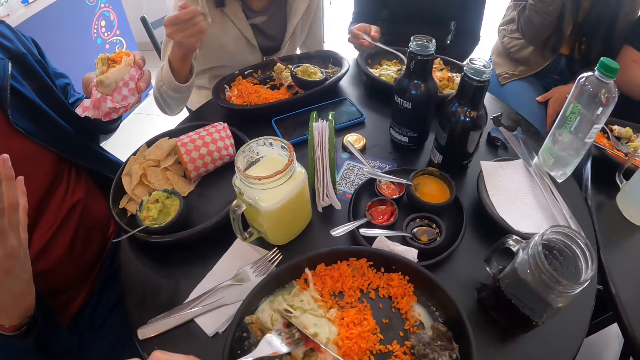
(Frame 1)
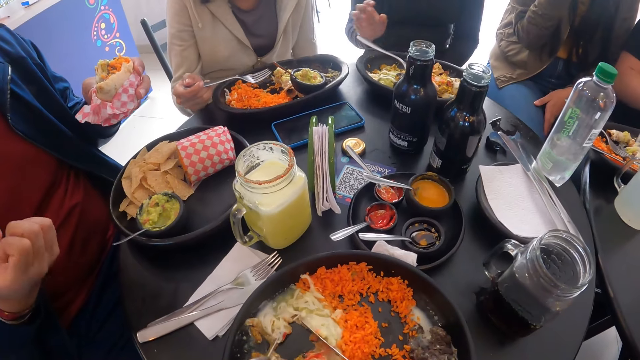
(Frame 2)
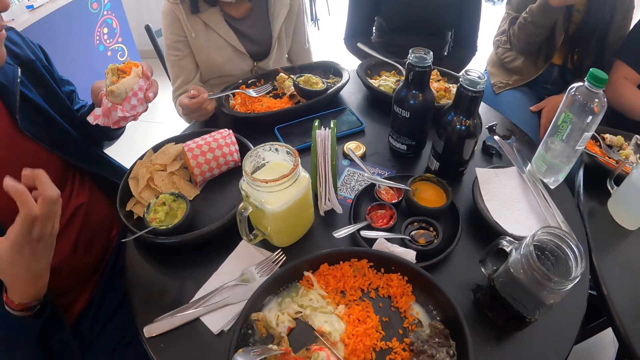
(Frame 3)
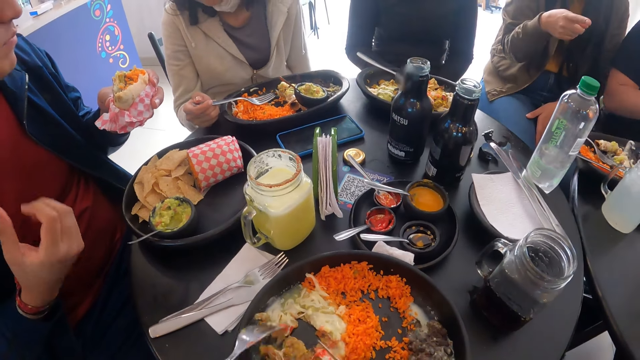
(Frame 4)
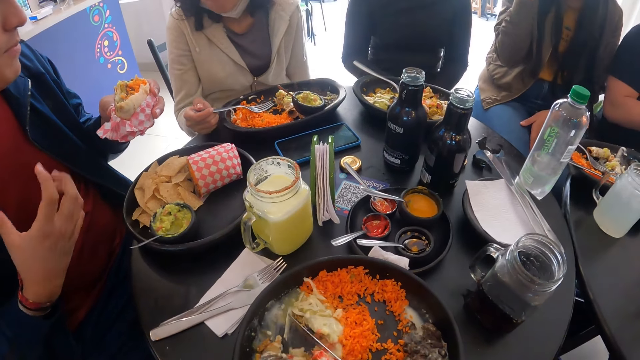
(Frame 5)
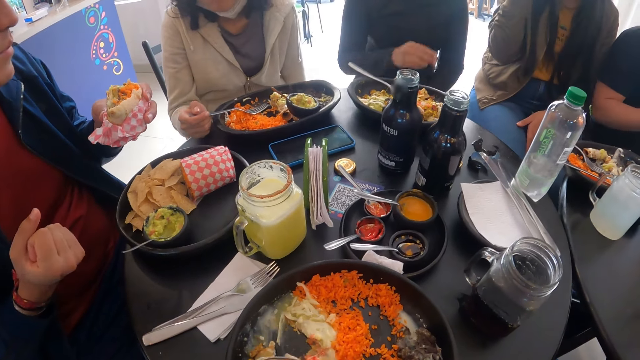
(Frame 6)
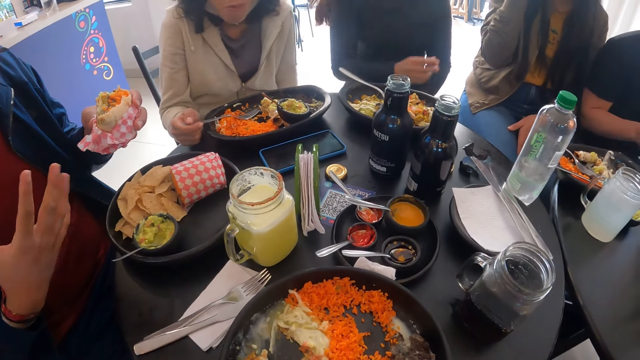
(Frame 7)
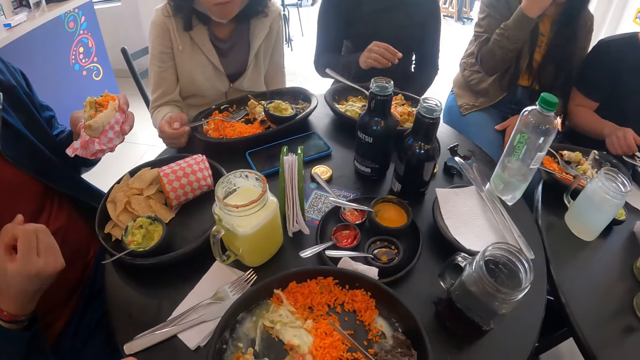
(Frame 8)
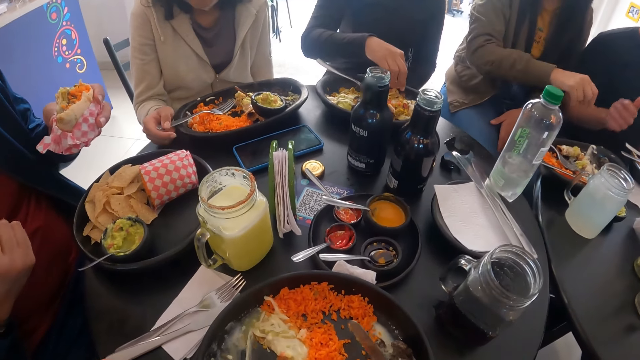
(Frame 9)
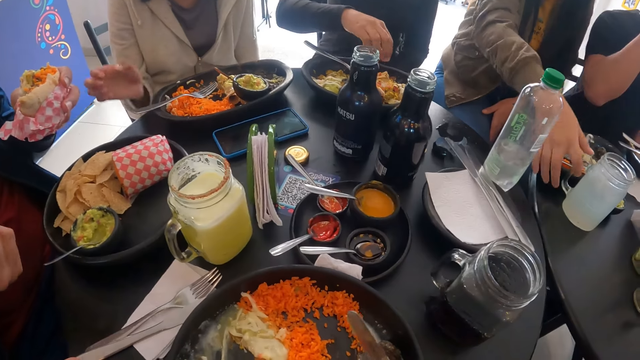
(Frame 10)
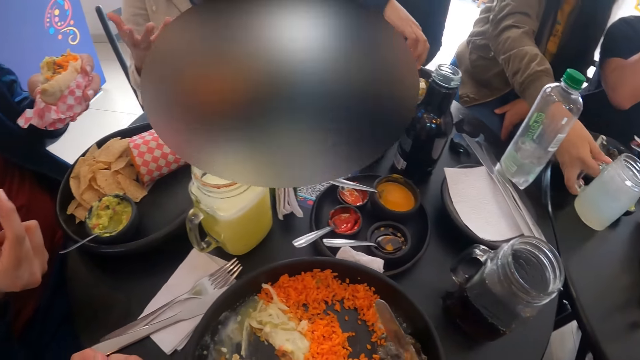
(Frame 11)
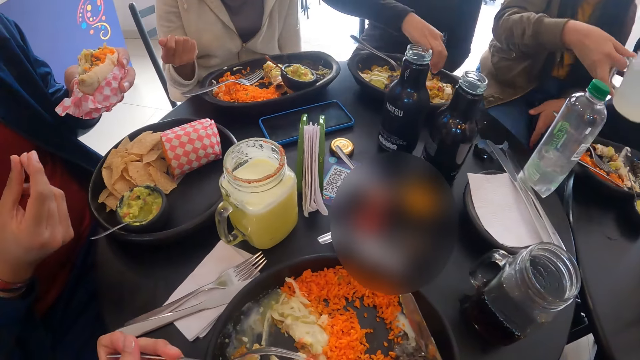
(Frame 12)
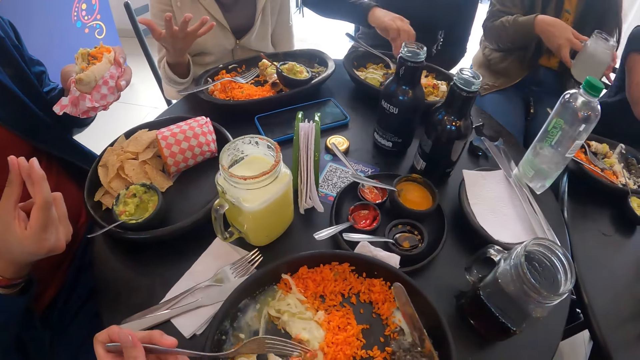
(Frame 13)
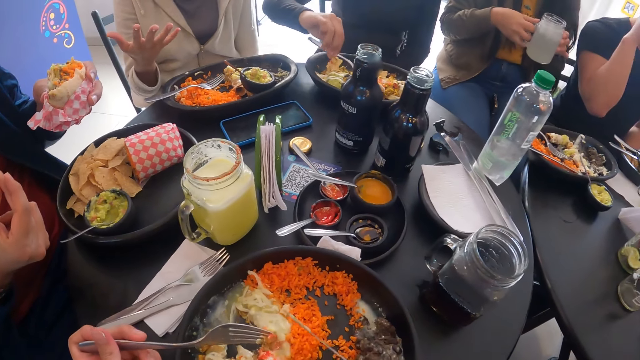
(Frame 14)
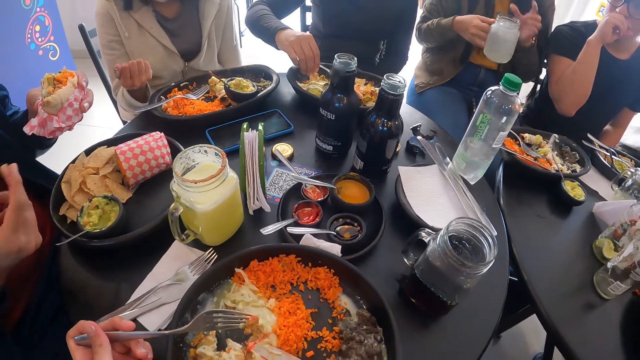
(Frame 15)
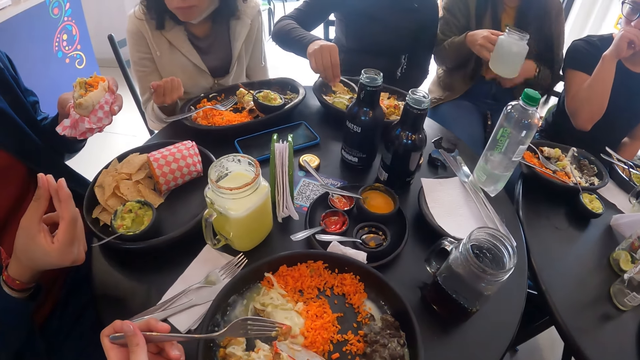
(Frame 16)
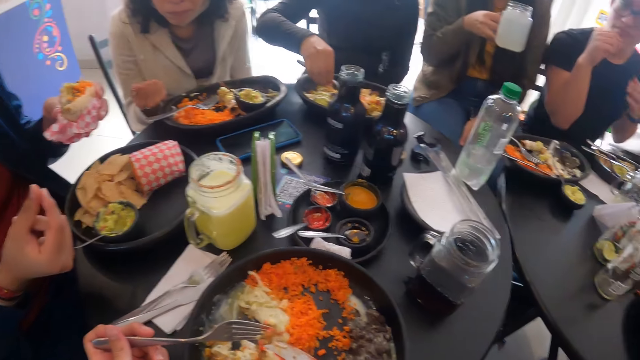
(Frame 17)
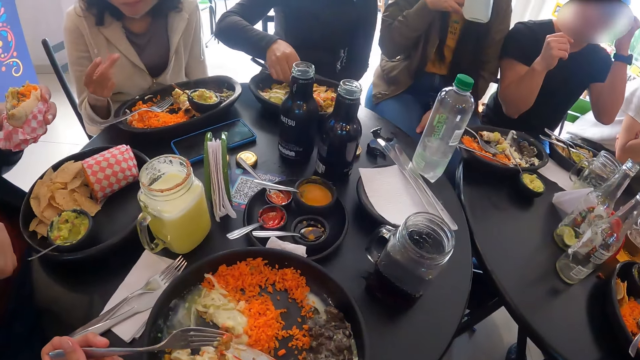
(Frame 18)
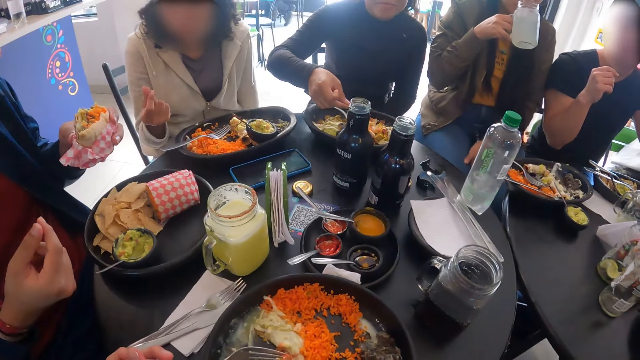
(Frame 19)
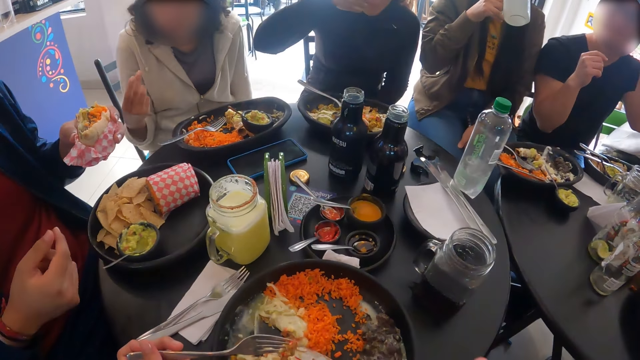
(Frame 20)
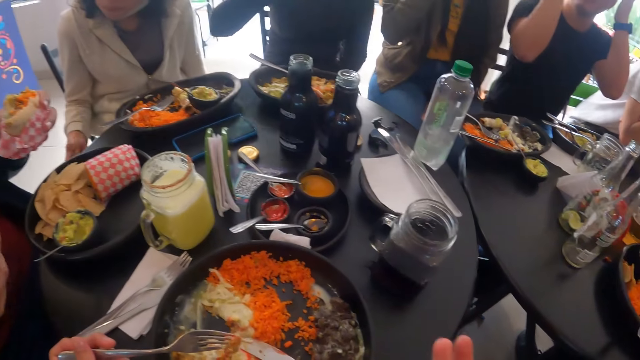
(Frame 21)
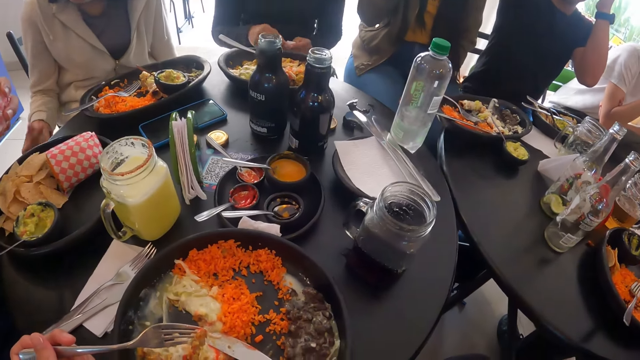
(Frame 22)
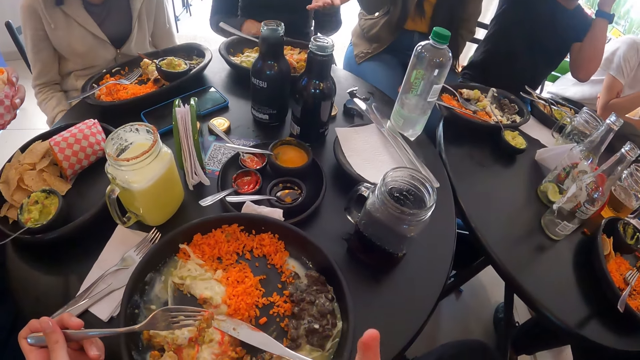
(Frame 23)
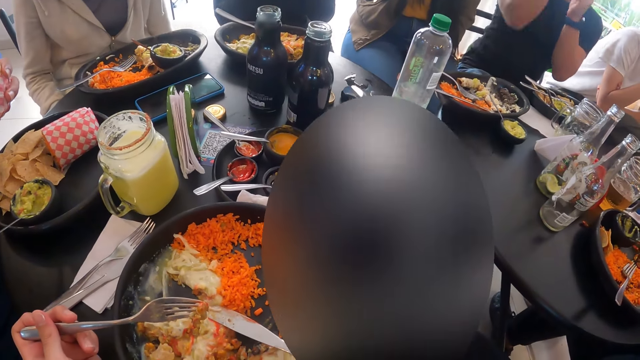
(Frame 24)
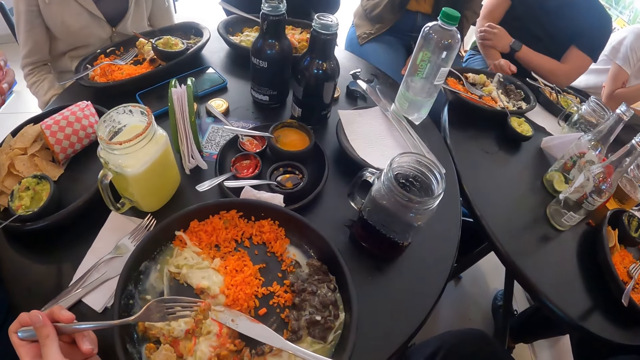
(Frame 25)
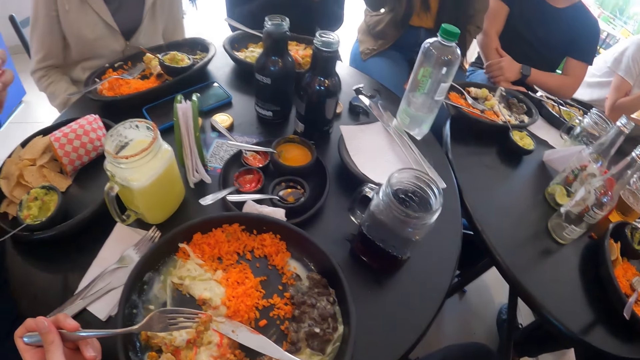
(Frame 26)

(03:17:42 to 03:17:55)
A woman places the fork on the plate on the table with her right hand. Another woman places the fork on the plate on the table with her right hand. A man stretches his right hand. Another man places the fork on the plate on the table with his right hand. The first woman picks up a chip from the plate with her right hand. A third woman picks up the cup from the table with her right hand. The third woman holds the cup with both hands. A fourth woman stretches her right hand. The first woman dips the chip in the sauce on the plate with her right hand. The camera wearer places the knife on the plate on the table with his right hand. The second man adjusts a head gear on his head with his left hand. The third woman drinks from the cup in her right hand. The first woman eats the chip with her right hand. The camera wearer converses with a group of people. The first woman passes the paper towel to her right hand with her left hand. The first woman drops the paper towel on her lap with her right hand.

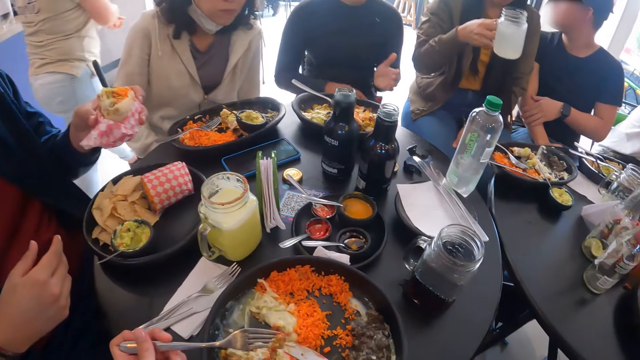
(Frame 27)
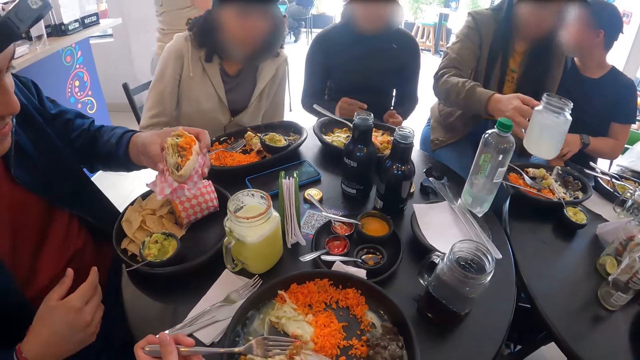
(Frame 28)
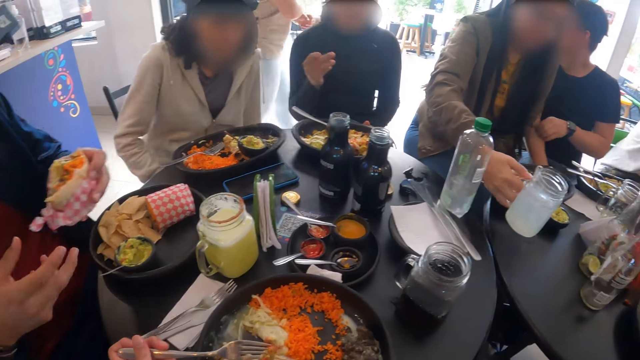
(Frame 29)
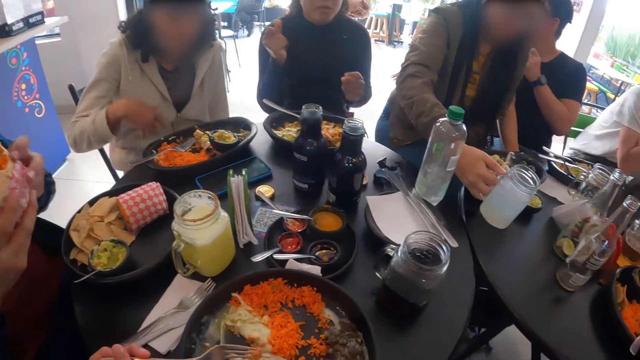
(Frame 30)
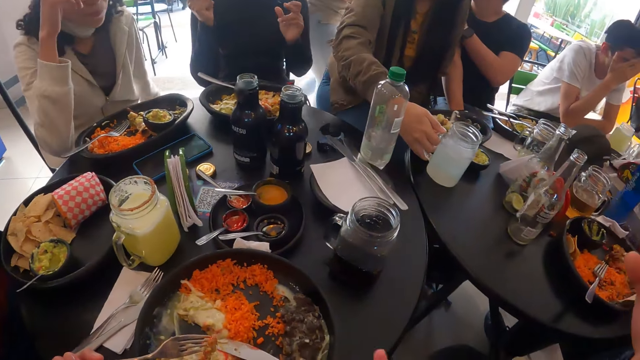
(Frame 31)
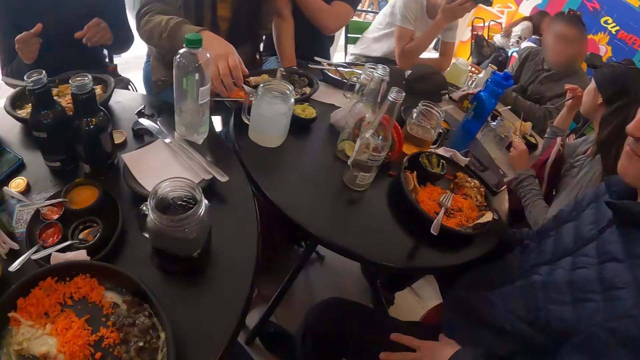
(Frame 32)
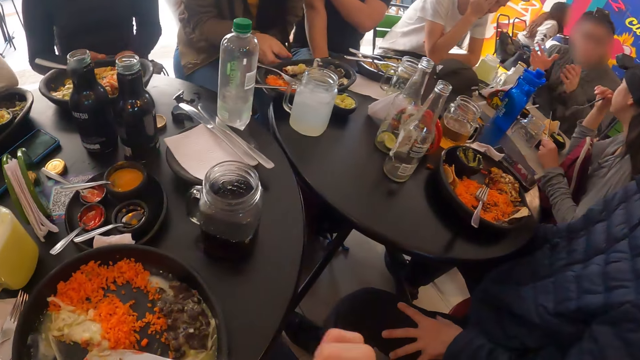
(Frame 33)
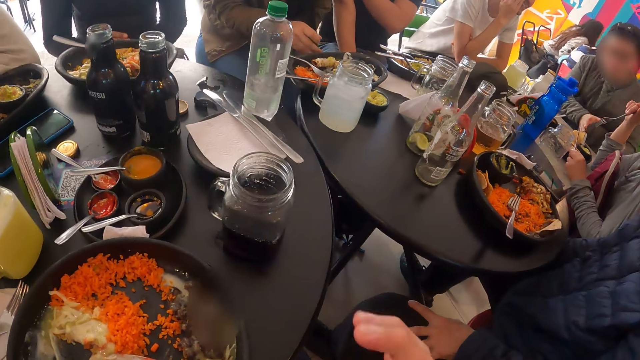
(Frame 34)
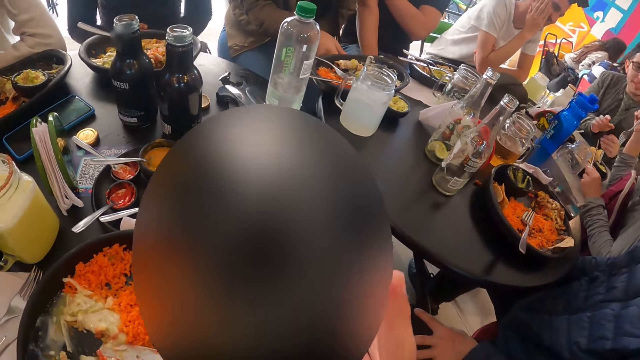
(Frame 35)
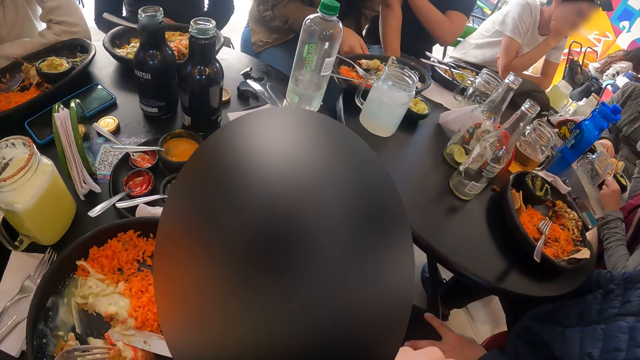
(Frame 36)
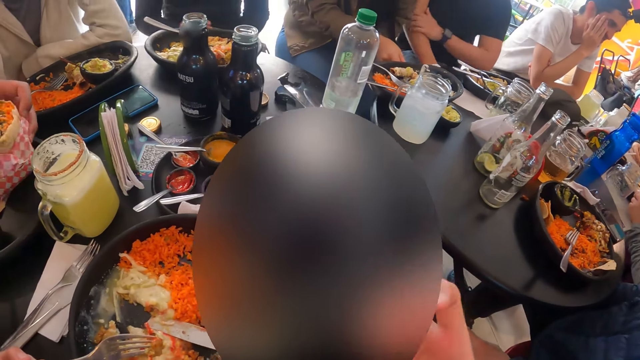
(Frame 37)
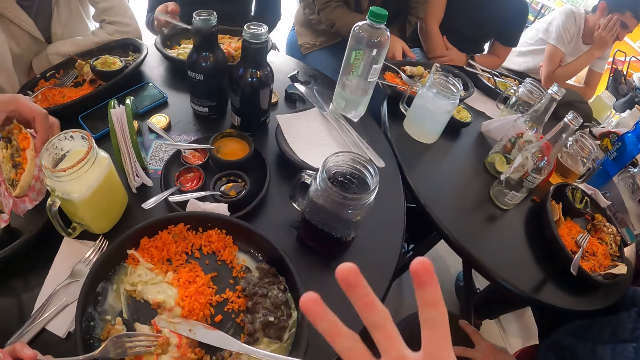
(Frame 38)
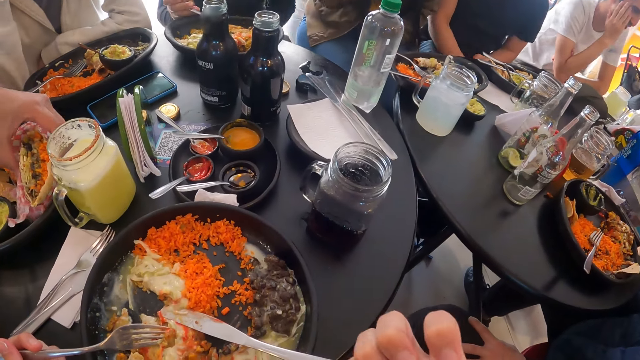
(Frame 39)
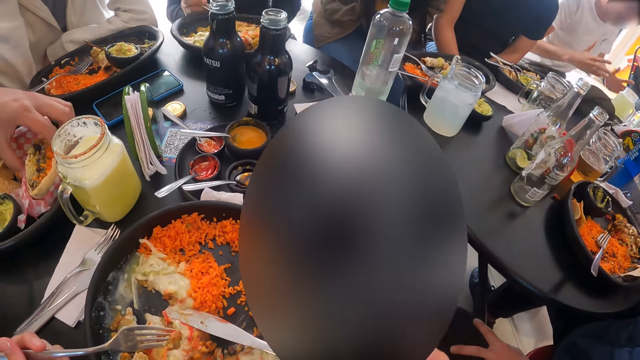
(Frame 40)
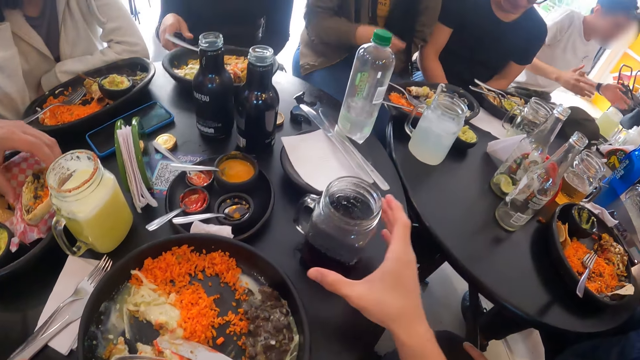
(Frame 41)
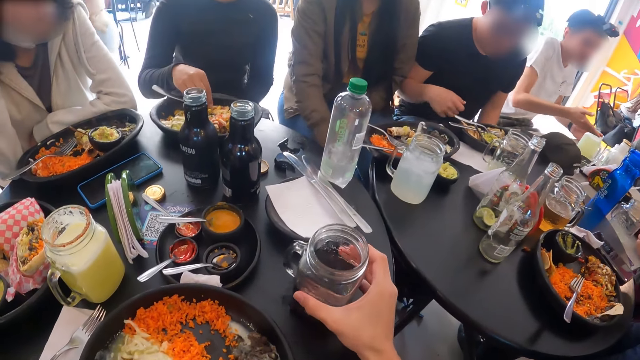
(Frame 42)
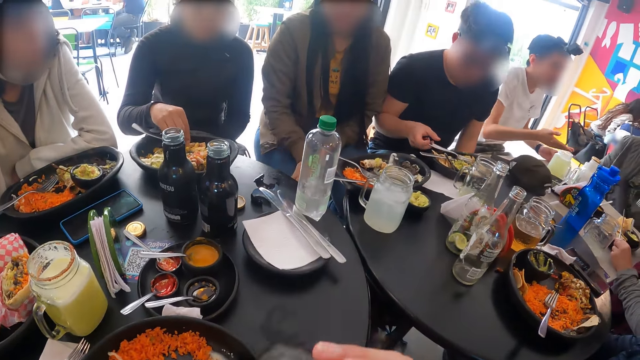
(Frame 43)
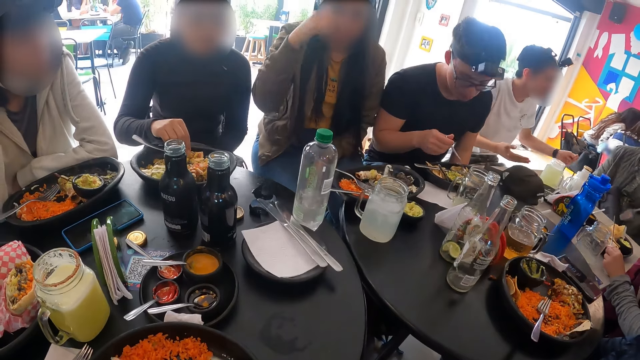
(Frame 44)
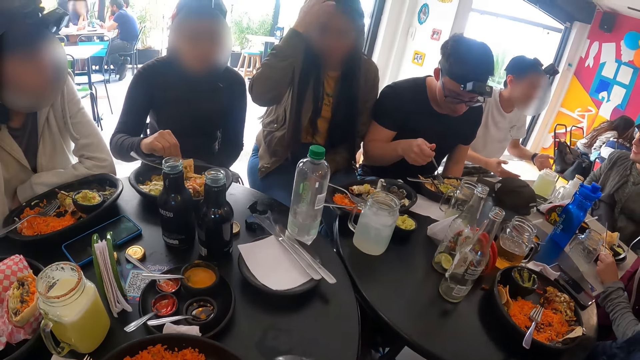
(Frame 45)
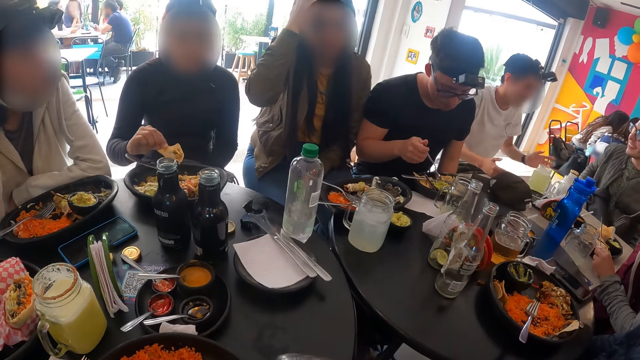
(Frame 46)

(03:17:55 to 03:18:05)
A woman places the cup on the table with her right hand. A man eats the sandwich with both hands. Another man converses with a group of people. The first woman drops the paper towel on the table with her right hand. The first man places the sandwich on the plate on the table with his left hand. Another woman picks up the fork on the plate with her right hand. The second woman places the fork on the plate with her right hand. The camera wearer picks up the cup from the table with his right hand. The second woman picks up a chip from the plate on the table with her right hand. The camera wearer drinks from the cup with his right hand. A third man picks up the fork on the plate with his right hand. The third man scoops a pastry on the plate with the fork in his right hand.
